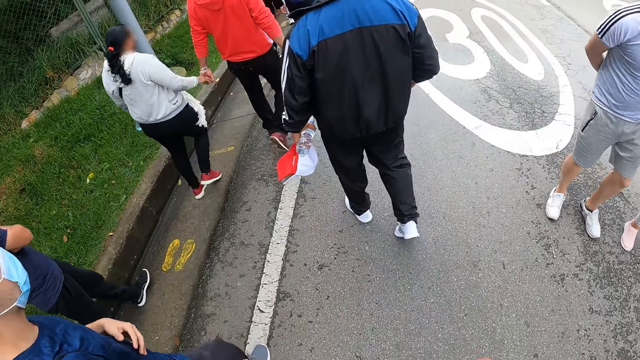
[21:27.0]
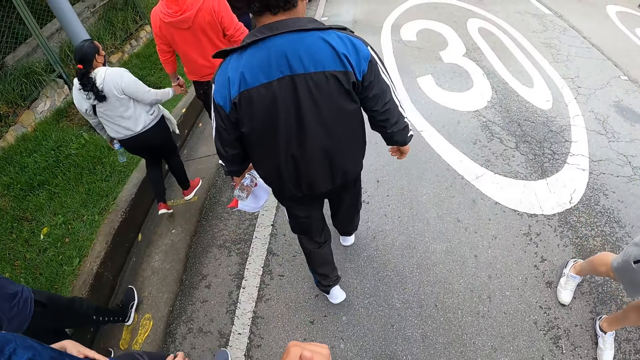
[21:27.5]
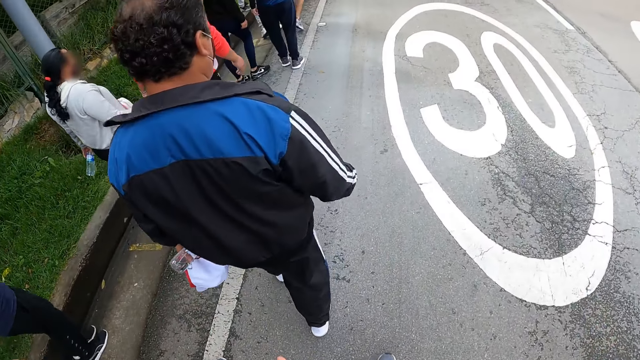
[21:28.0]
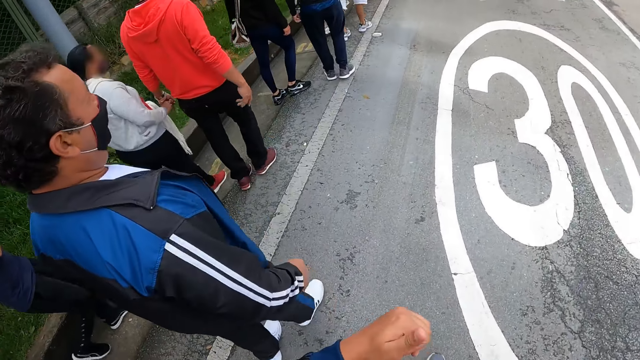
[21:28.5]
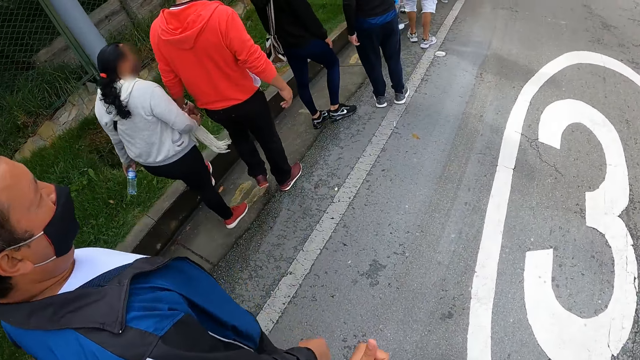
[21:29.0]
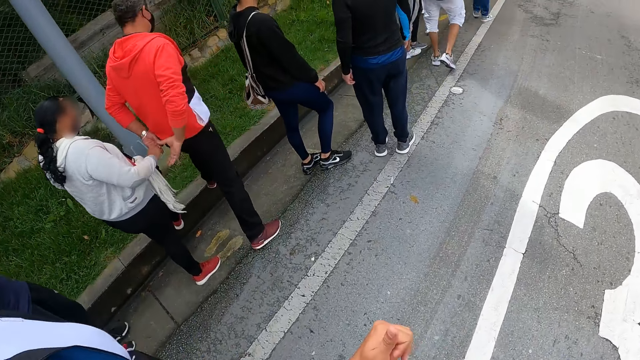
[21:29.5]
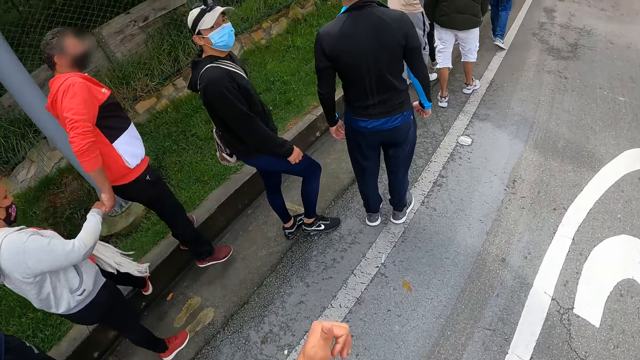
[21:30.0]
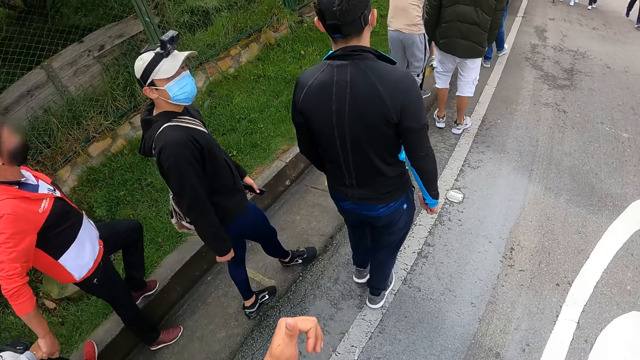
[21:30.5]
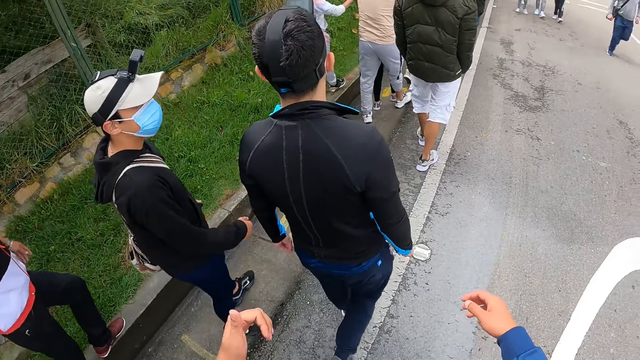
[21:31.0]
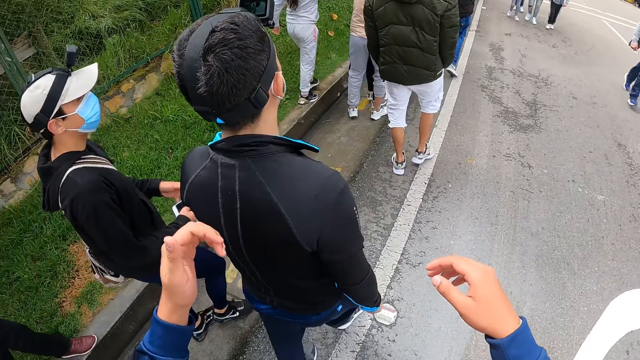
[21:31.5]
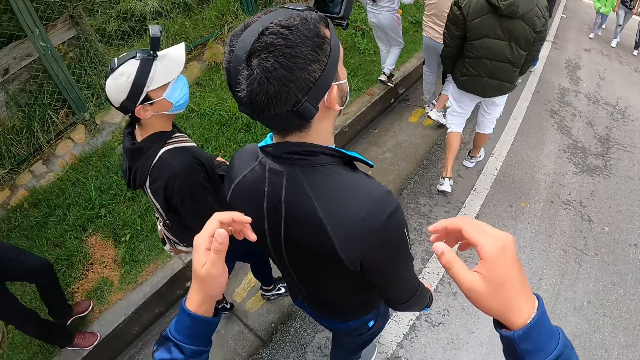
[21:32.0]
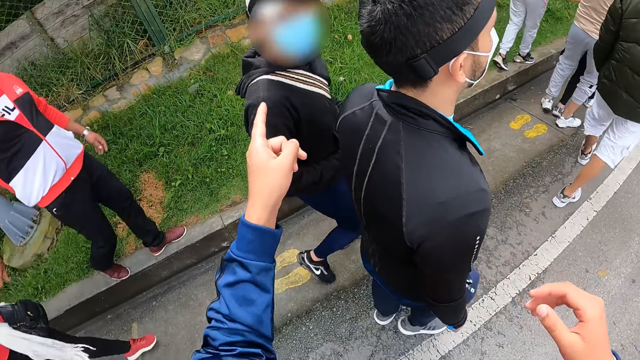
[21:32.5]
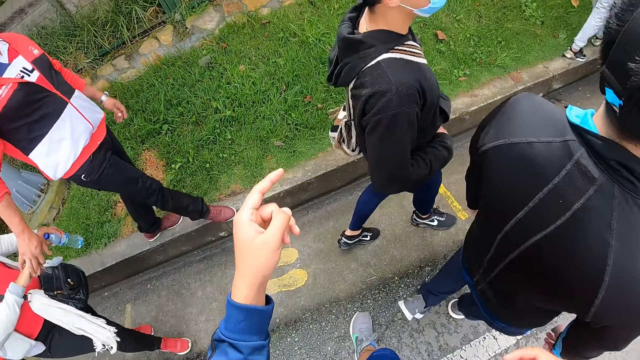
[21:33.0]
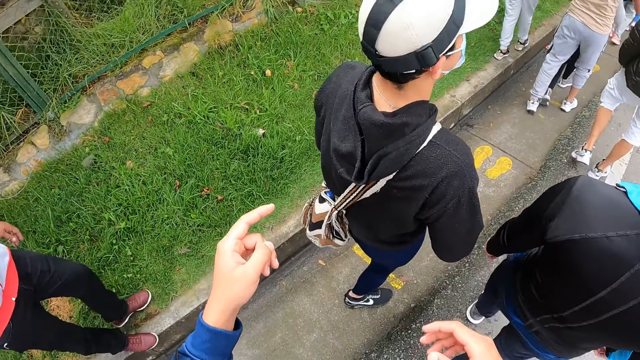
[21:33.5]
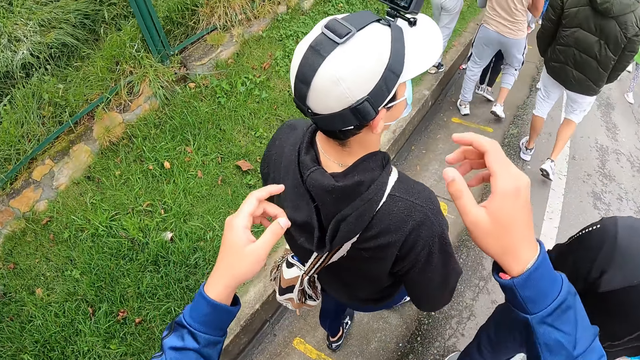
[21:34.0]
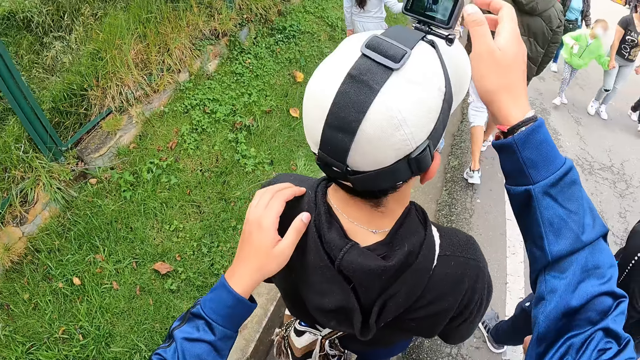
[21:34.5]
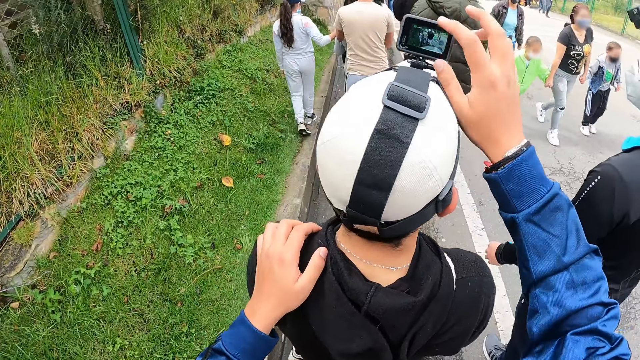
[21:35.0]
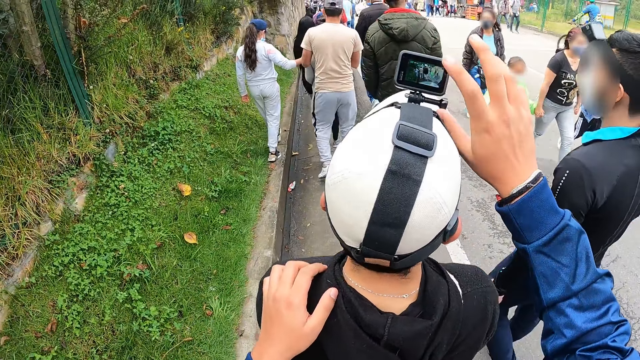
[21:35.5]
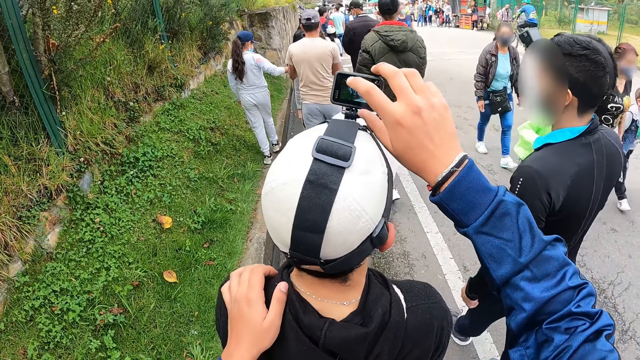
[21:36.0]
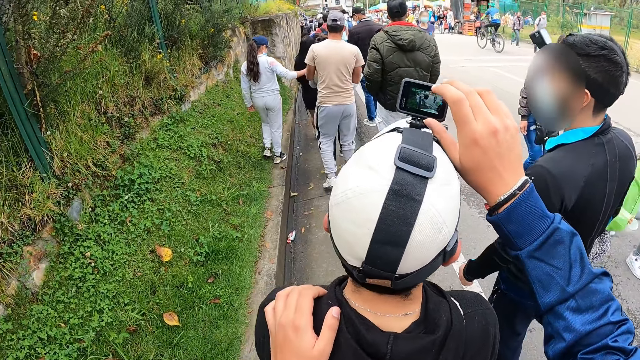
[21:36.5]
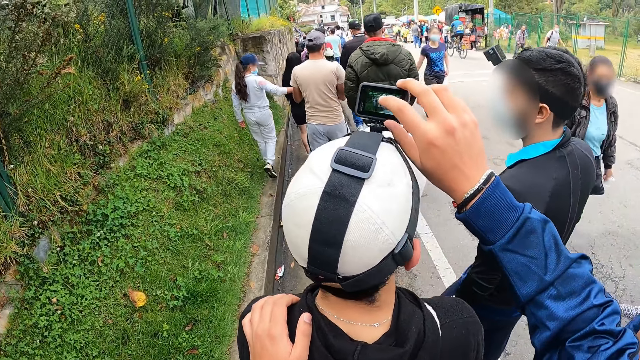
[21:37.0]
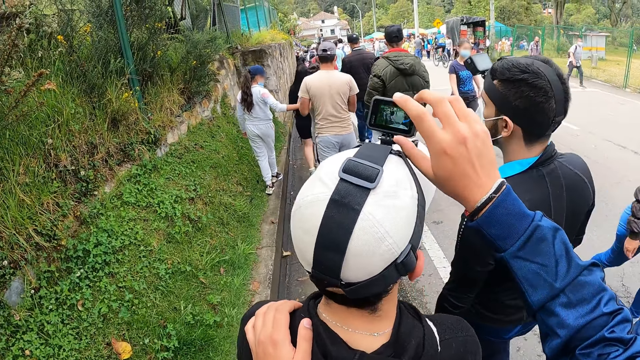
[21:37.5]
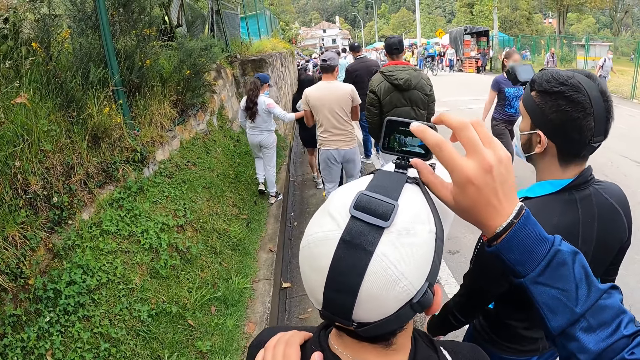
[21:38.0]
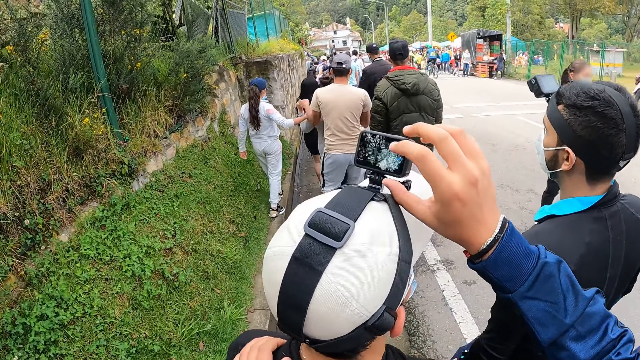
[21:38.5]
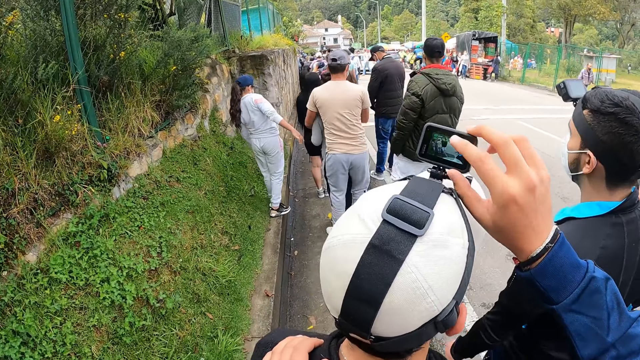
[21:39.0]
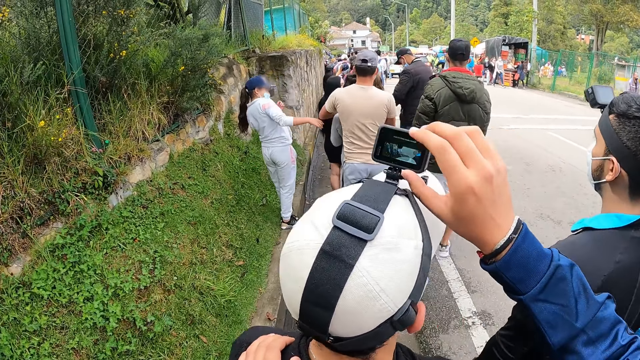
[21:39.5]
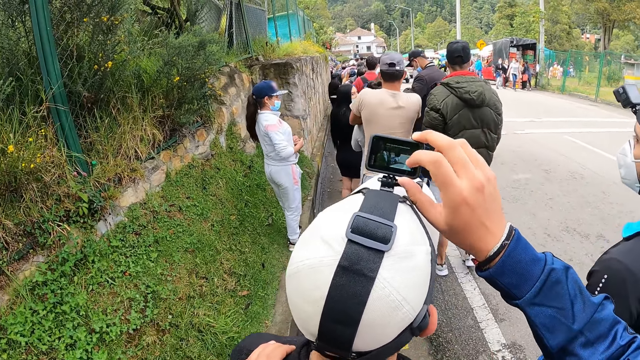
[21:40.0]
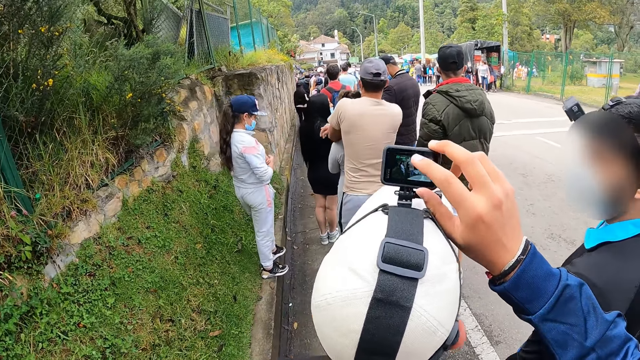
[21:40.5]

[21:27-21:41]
The camera wearer sets a camera on the man's head with his right hand. He places his left hand on the man's left shoulder. He presses the camera.

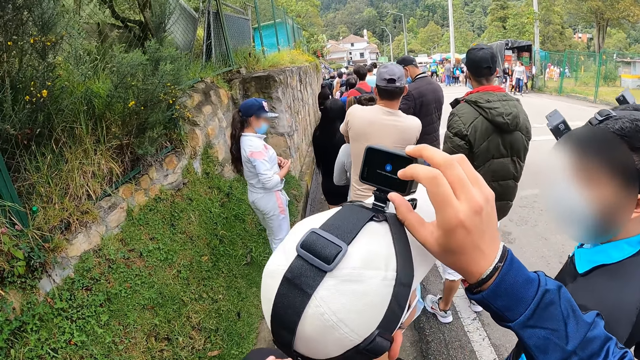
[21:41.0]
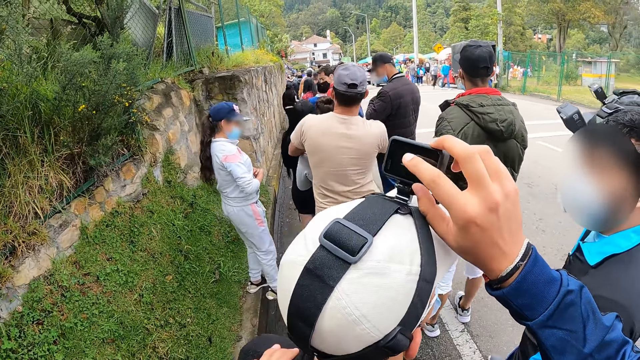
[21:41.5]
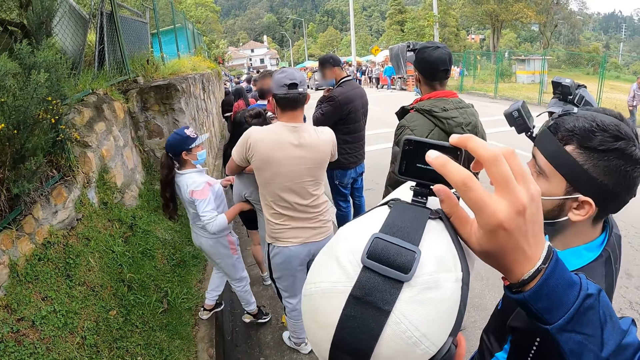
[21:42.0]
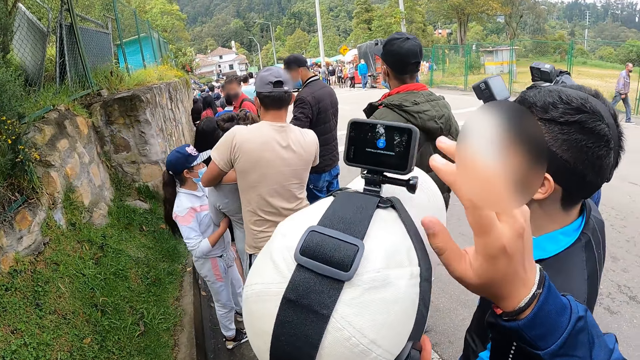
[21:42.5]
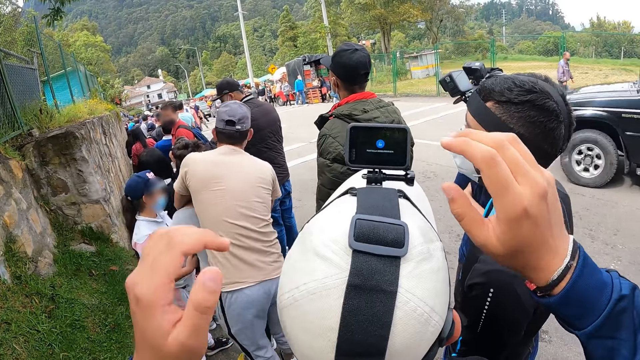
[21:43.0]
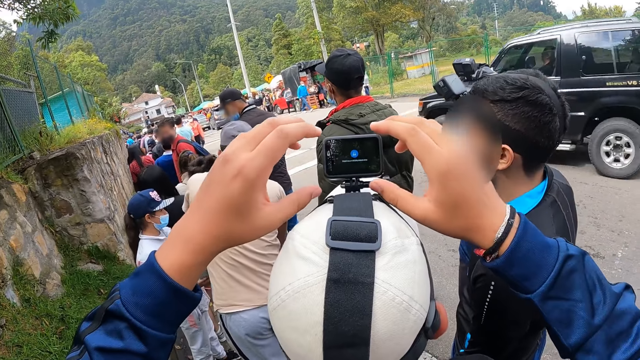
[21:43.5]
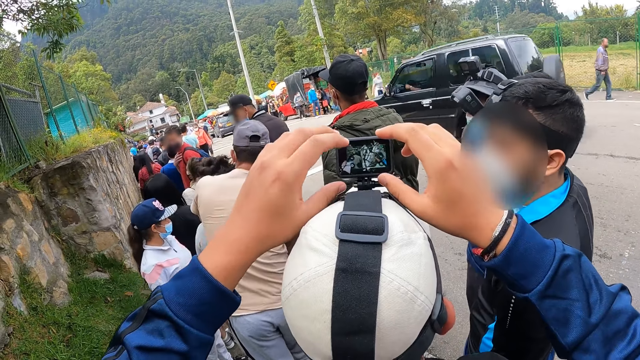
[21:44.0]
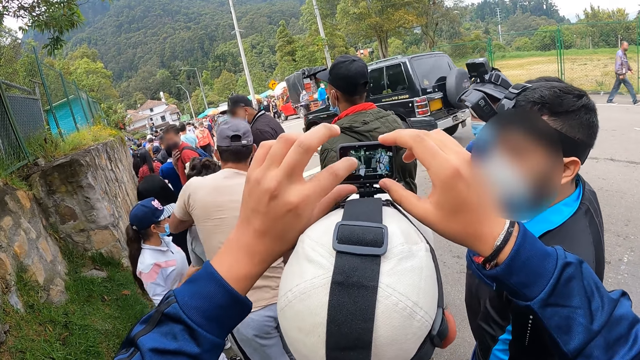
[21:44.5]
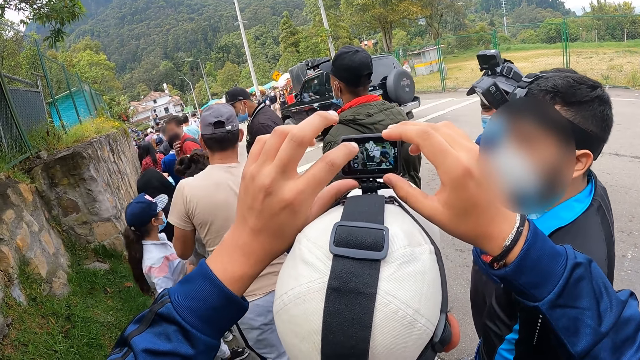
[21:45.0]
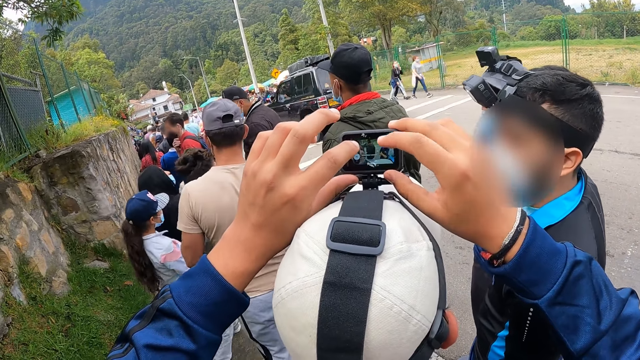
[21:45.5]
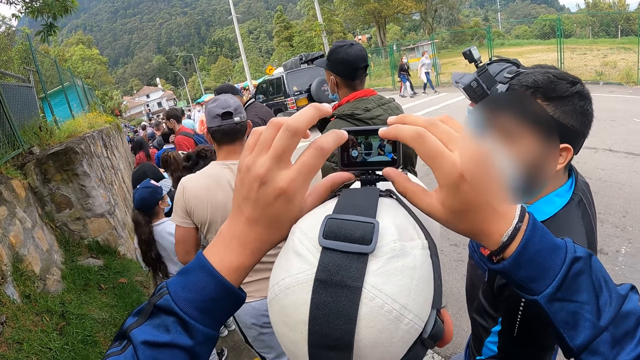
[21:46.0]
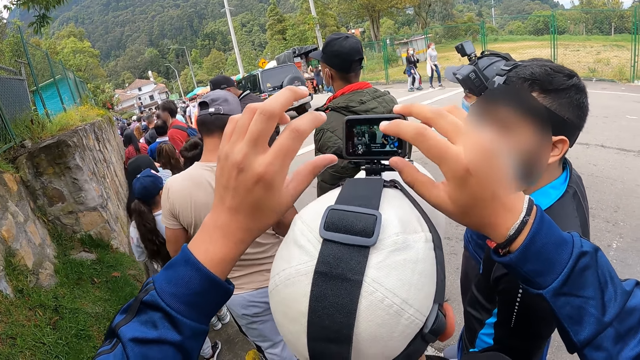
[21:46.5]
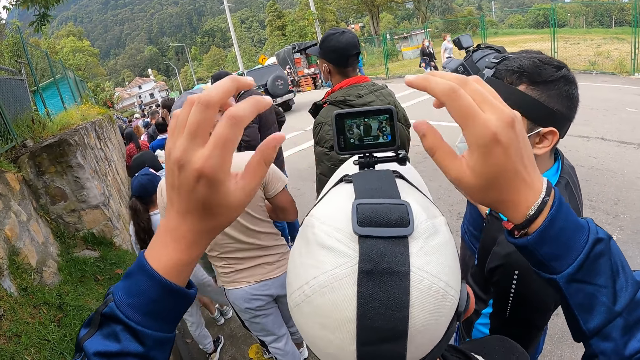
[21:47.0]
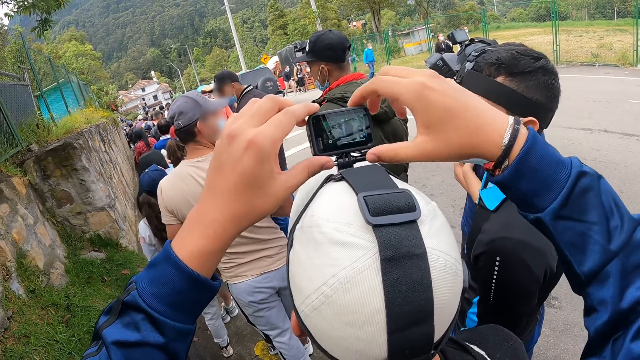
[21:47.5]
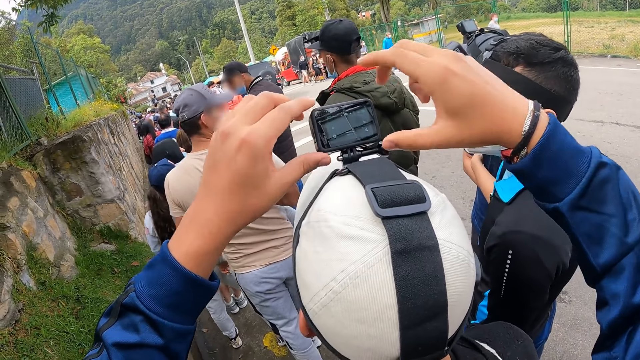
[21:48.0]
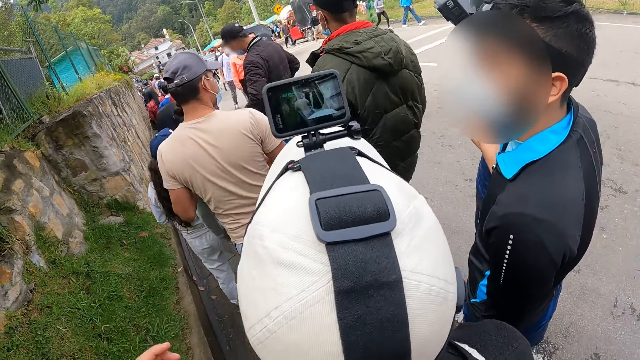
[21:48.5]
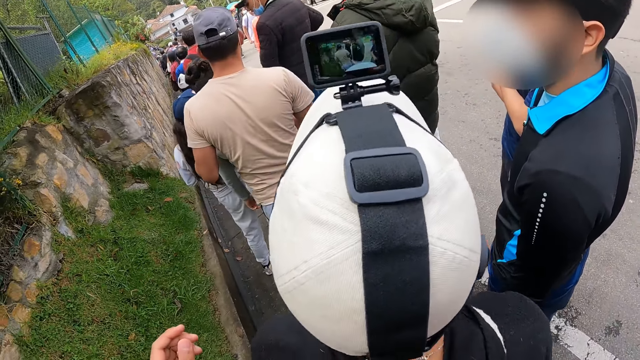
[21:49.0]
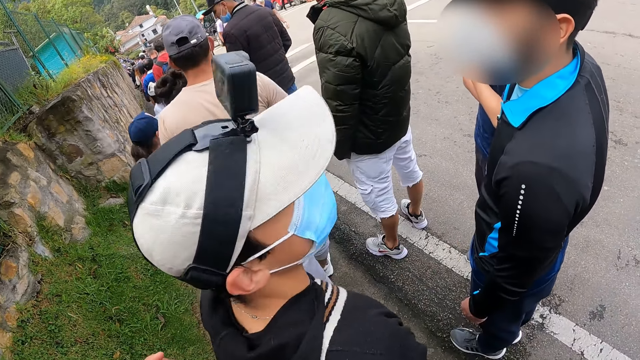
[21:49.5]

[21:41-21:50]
The camera wearer sets the camera on the man's head with both hands.
